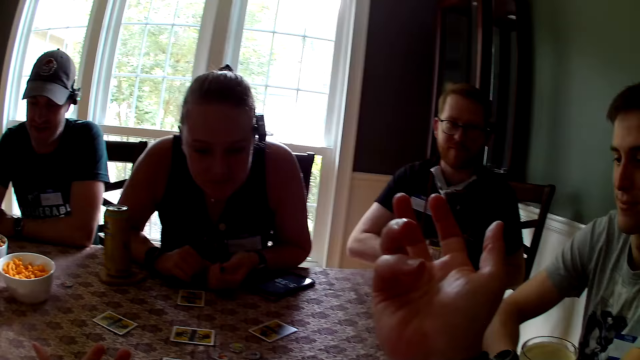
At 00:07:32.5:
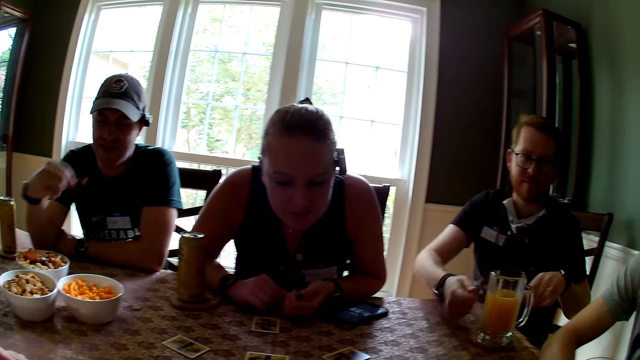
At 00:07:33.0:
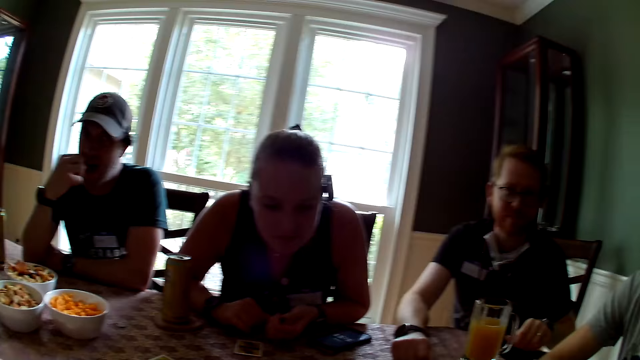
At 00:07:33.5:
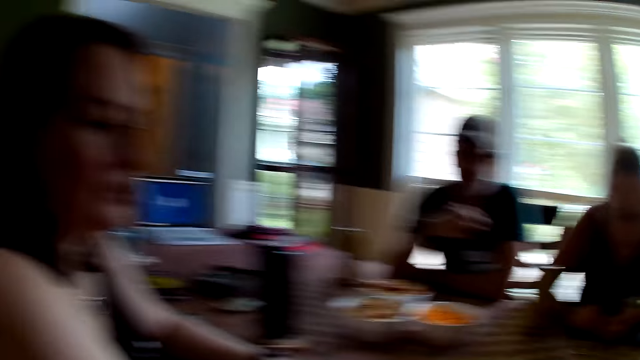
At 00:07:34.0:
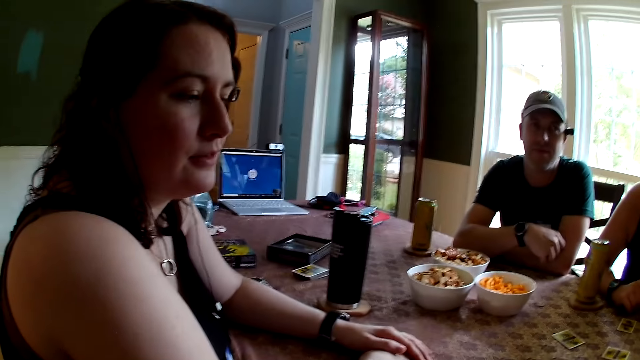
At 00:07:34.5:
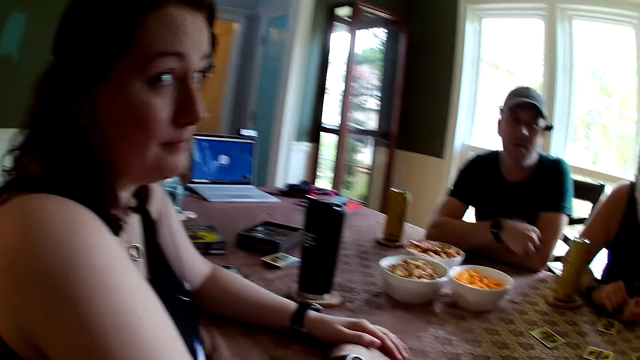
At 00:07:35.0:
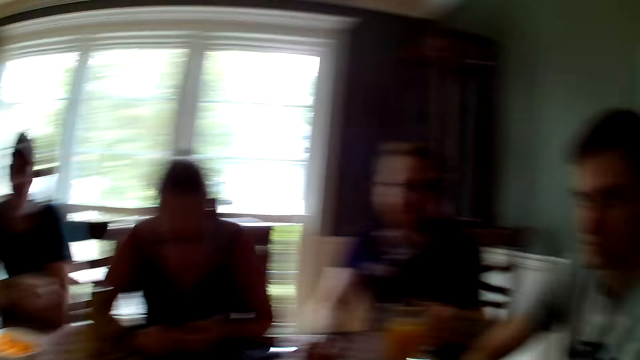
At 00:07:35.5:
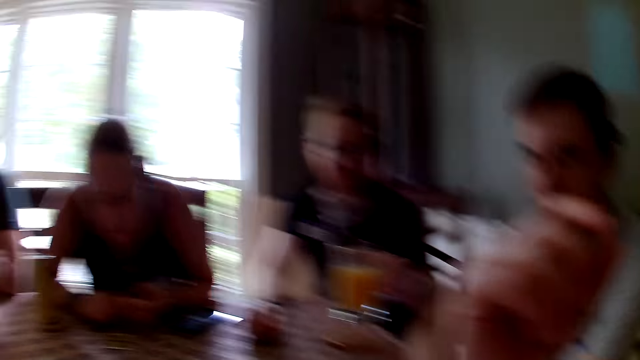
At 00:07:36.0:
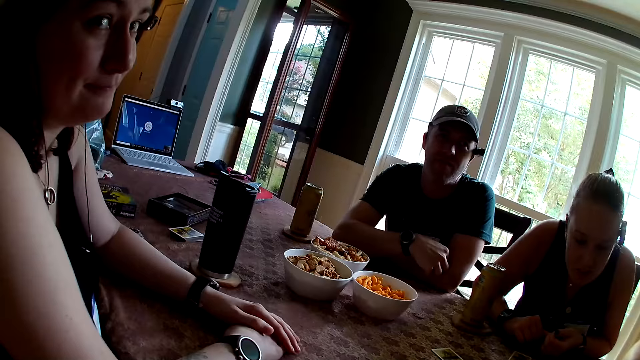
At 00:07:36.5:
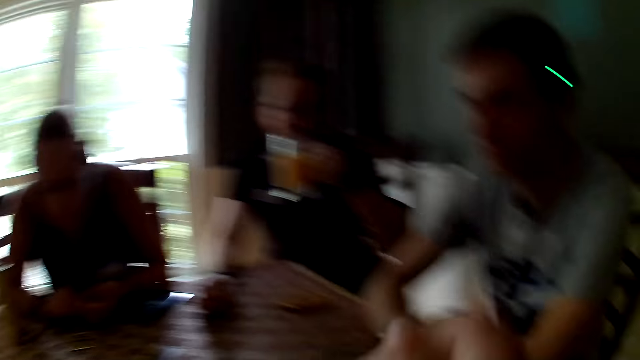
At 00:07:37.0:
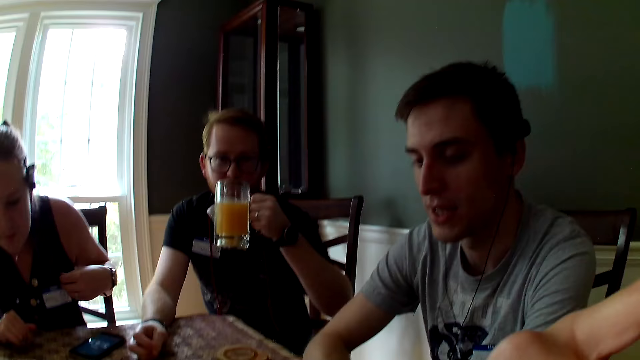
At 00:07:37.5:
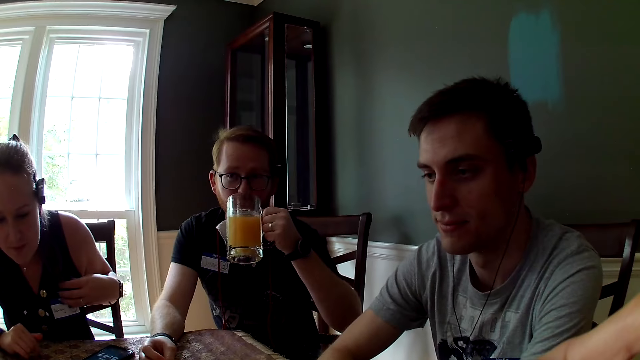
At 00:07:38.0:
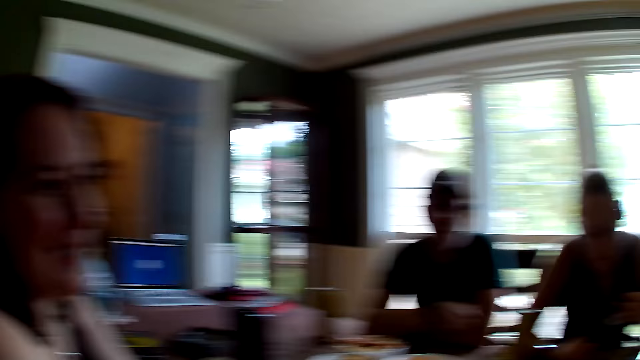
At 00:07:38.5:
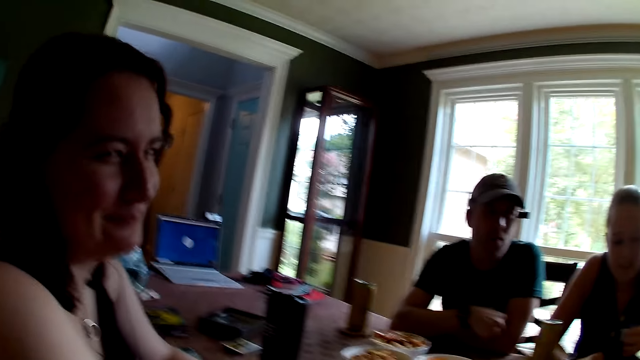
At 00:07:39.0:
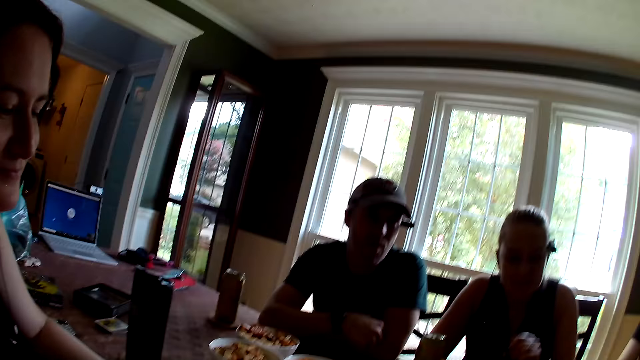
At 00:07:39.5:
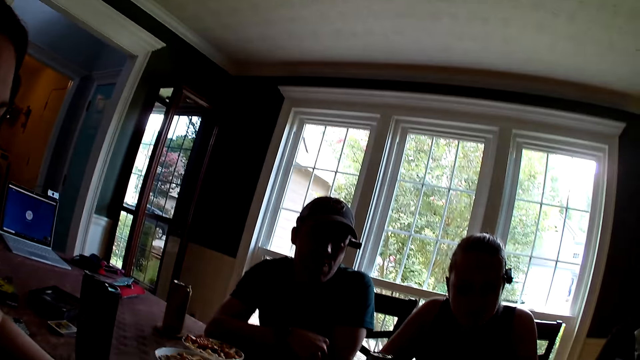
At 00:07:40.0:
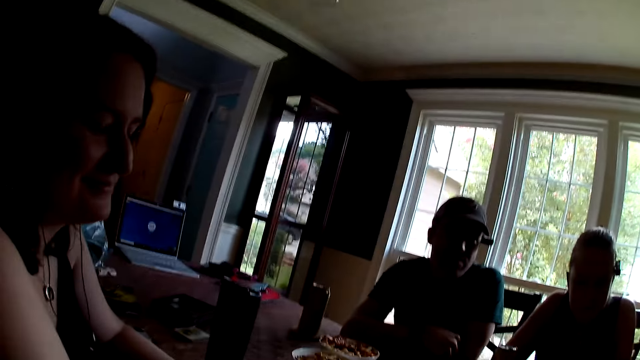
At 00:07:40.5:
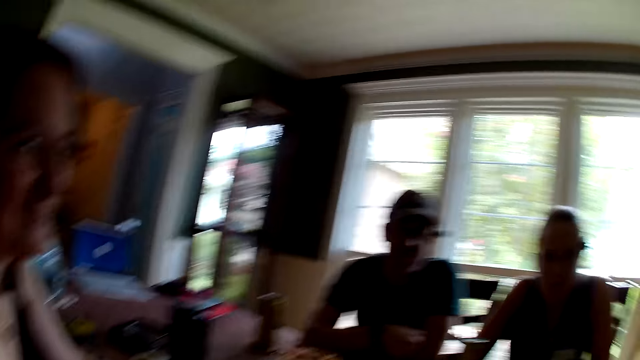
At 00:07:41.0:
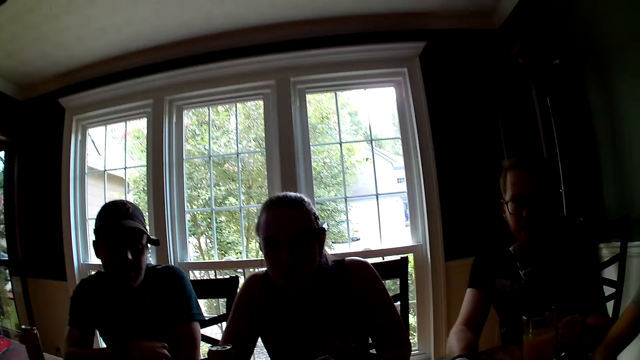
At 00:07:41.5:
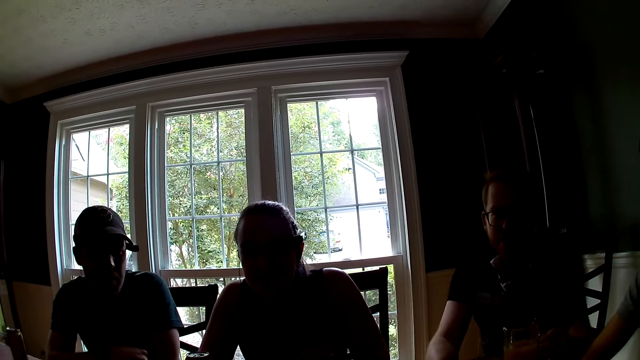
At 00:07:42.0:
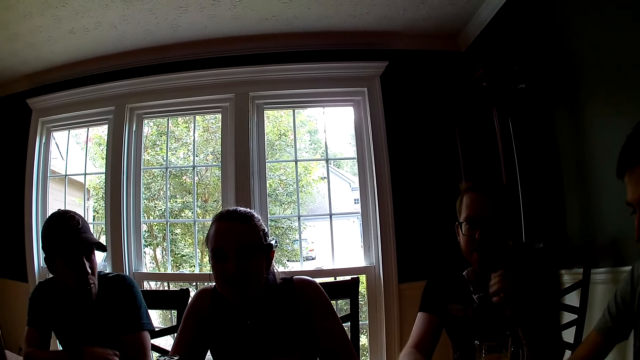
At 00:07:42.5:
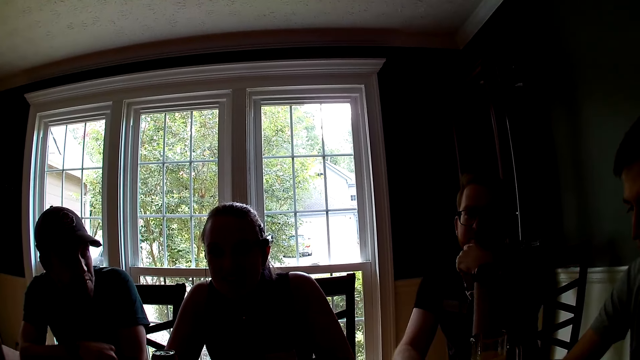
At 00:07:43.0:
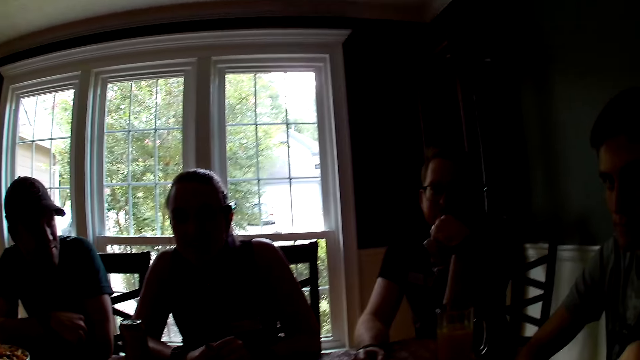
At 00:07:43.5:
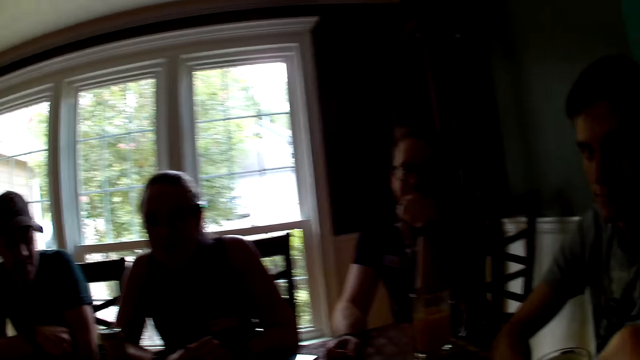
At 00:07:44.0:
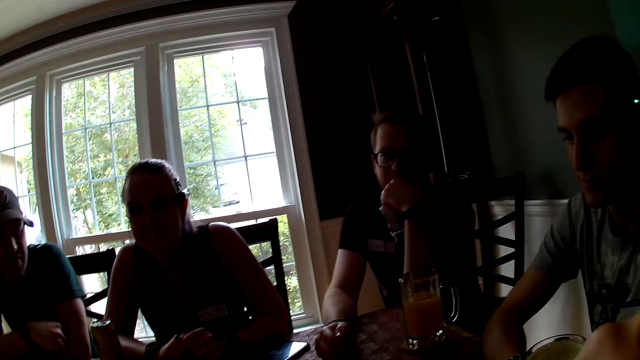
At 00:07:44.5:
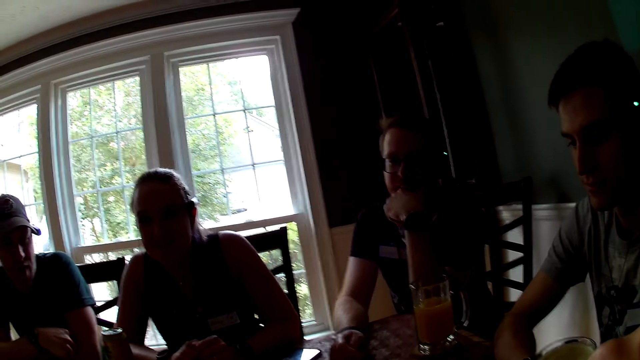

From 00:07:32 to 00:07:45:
A man carries a snack from the bowl with his right hand and eats the snack with his right hand. Another man carries a cup of juice from the table with his left hand. The camera wearer and the other persons speak to each other. The second man drinks from the cup of juice. The camera wearer and the other persons speak to each other. The second man speaks to the camera wearer.

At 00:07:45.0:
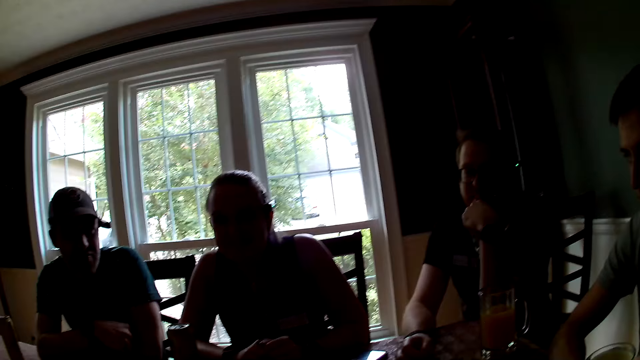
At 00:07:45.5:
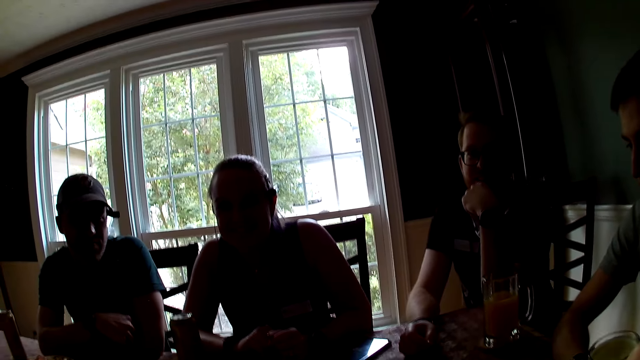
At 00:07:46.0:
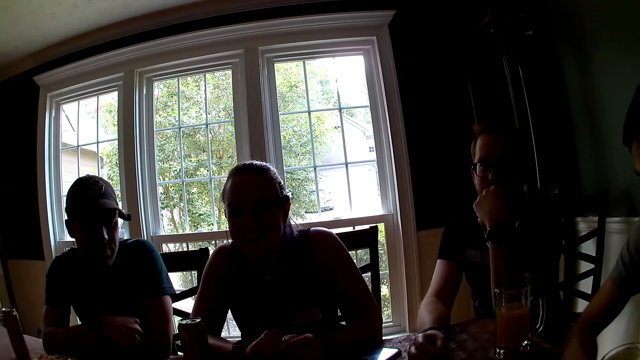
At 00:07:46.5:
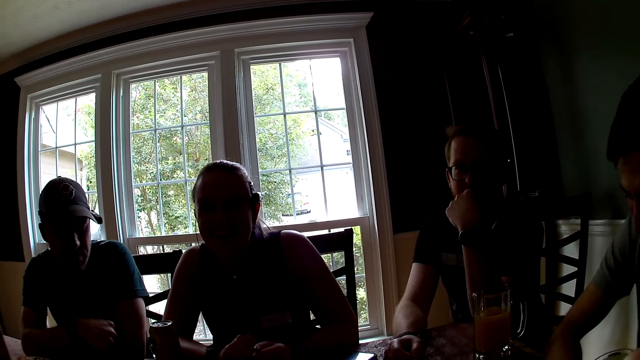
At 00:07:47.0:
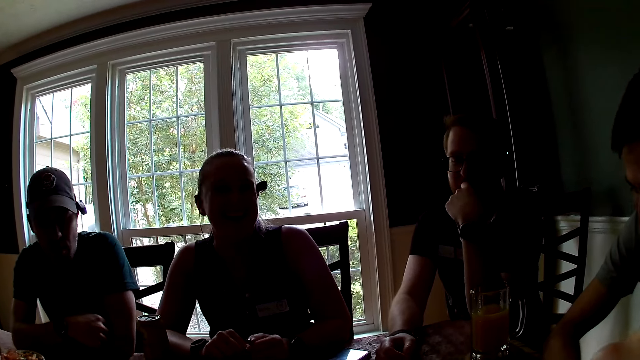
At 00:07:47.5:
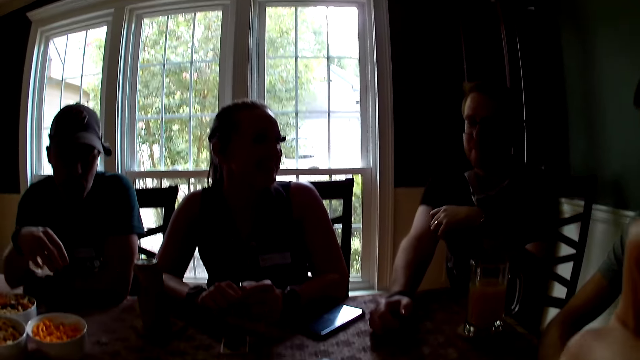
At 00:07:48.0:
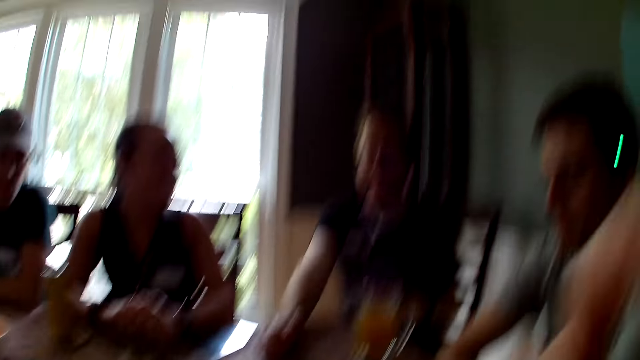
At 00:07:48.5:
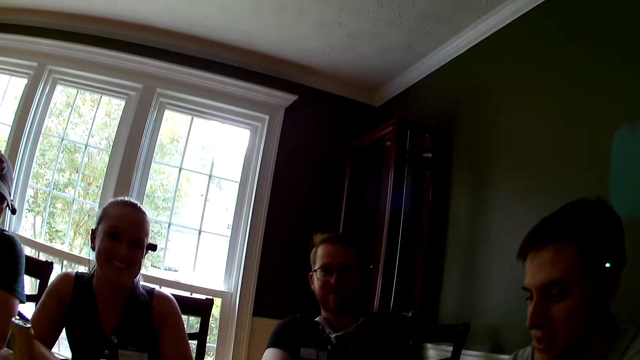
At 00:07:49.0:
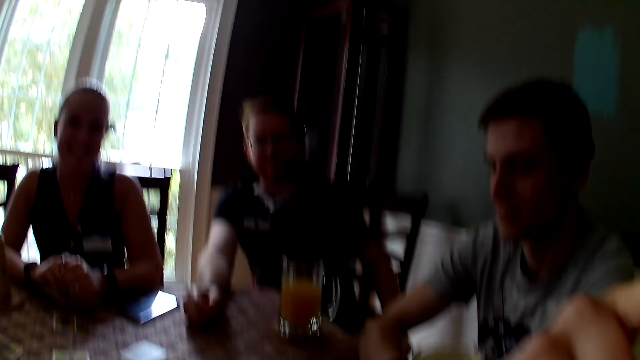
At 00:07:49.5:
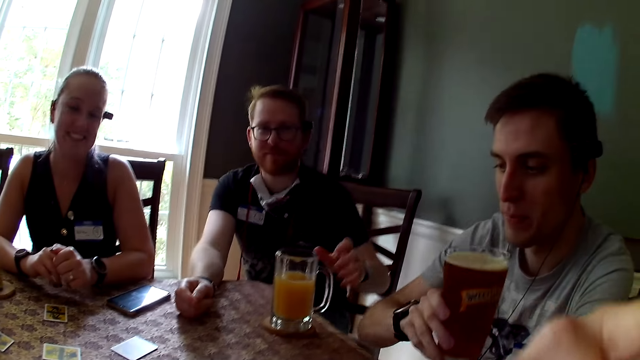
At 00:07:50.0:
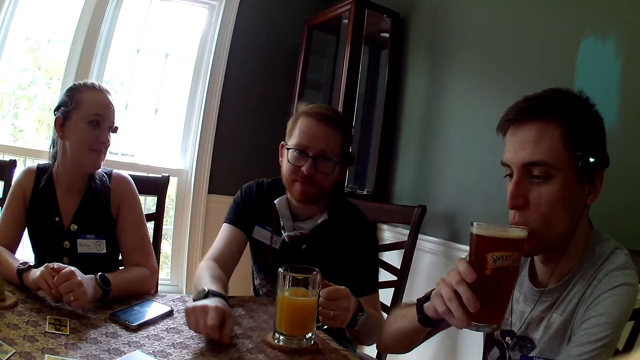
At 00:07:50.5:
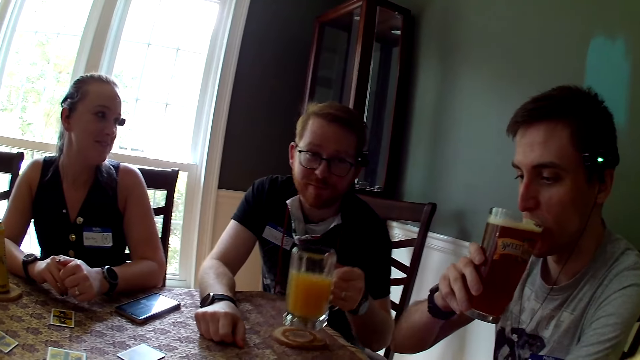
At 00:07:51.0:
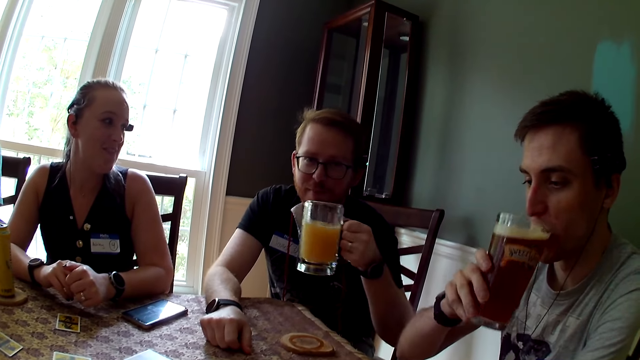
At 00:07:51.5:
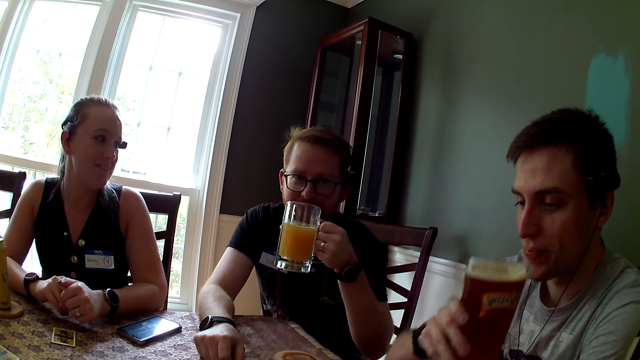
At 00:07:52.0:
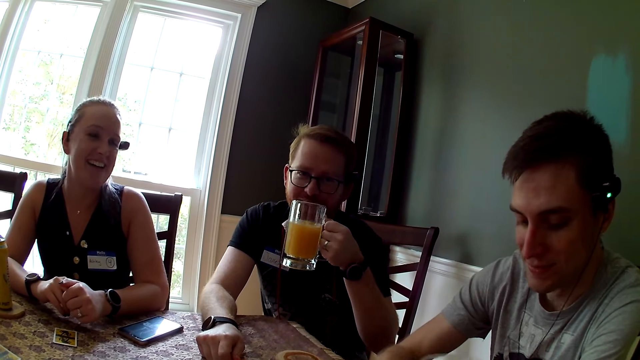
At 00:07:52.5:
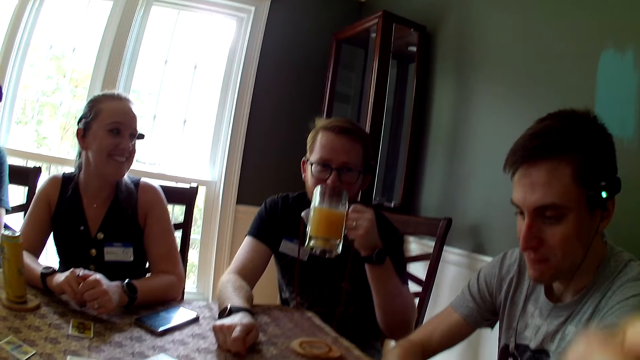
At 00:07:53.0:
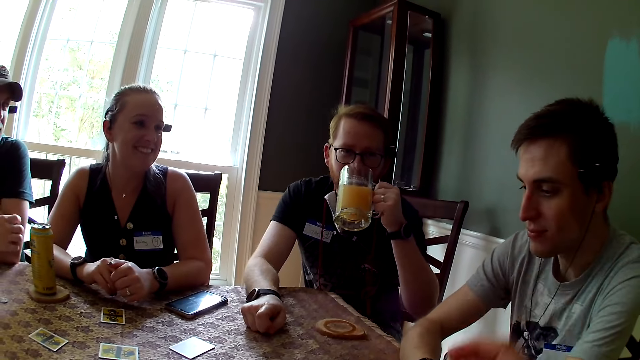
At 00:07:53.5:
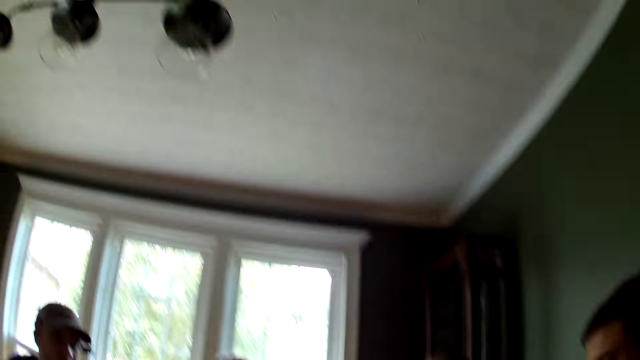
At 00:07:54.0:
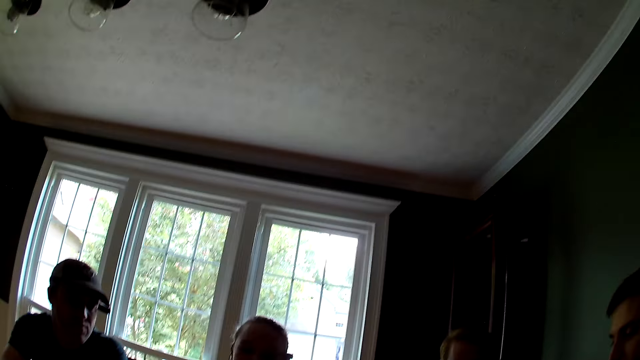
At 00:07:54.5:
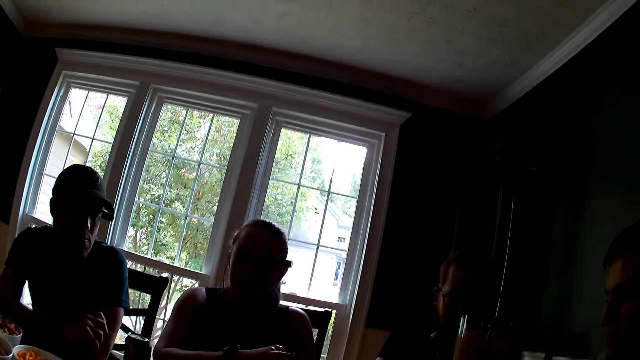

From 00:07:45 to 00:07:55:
A man carries a cup of beverage with his right hand from the coaster. Another man carries the cup of juice from the table with his left hand. The first man drinks from the cup of beverage and drops the cup of beverage on the coaster. The other man drinks from the cup of juice.
